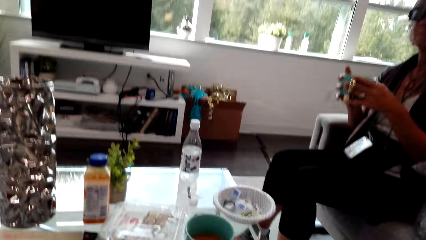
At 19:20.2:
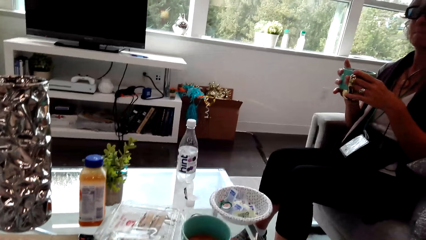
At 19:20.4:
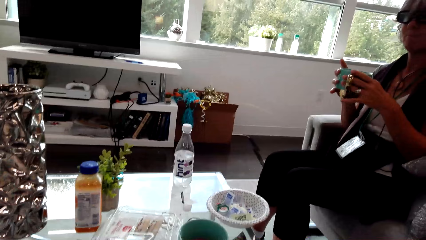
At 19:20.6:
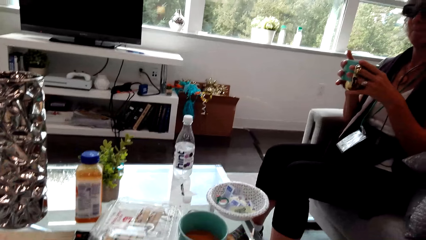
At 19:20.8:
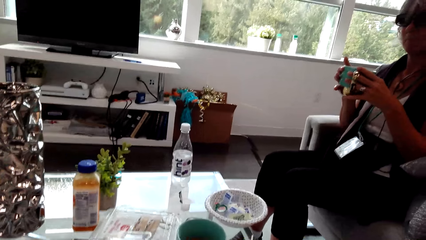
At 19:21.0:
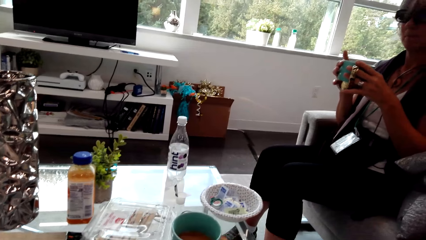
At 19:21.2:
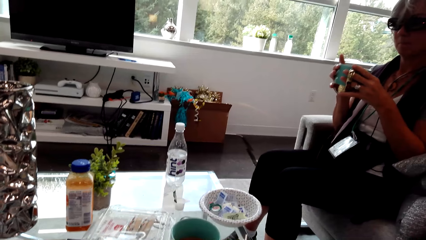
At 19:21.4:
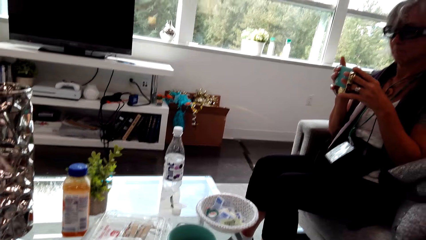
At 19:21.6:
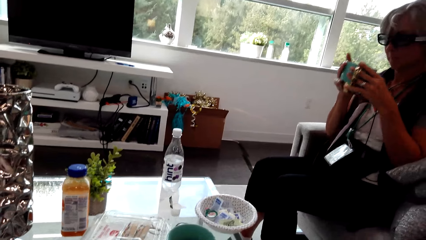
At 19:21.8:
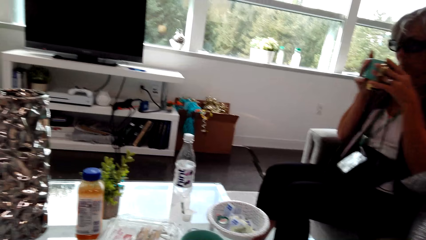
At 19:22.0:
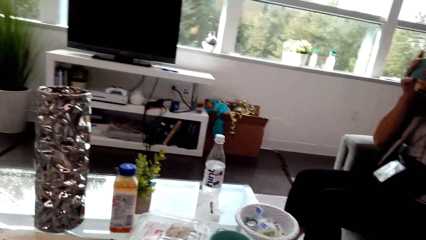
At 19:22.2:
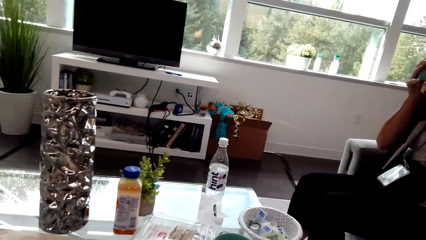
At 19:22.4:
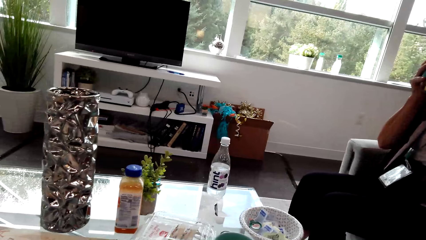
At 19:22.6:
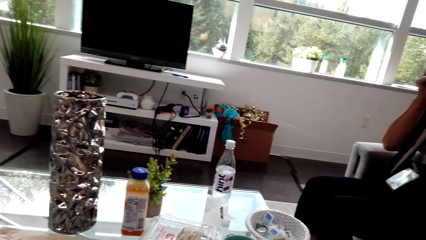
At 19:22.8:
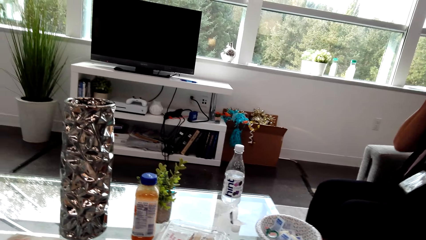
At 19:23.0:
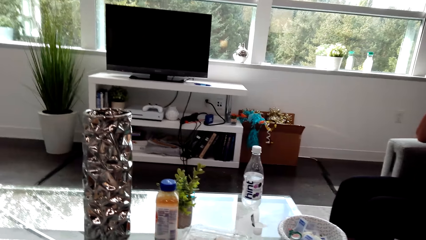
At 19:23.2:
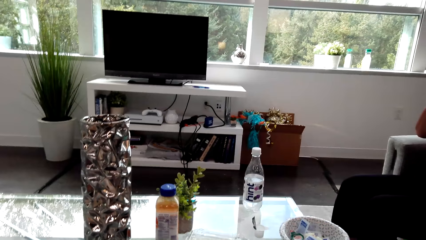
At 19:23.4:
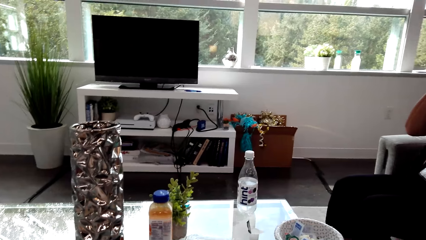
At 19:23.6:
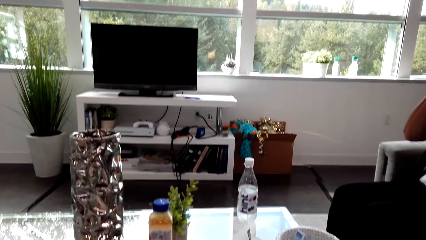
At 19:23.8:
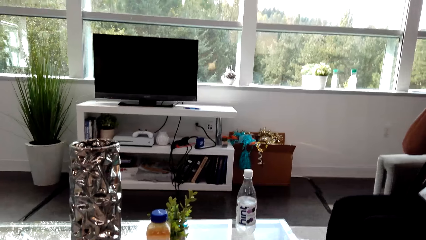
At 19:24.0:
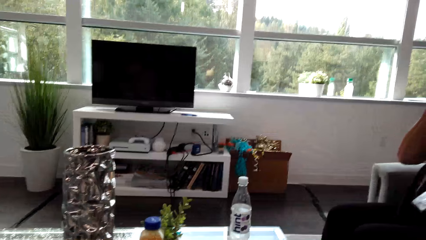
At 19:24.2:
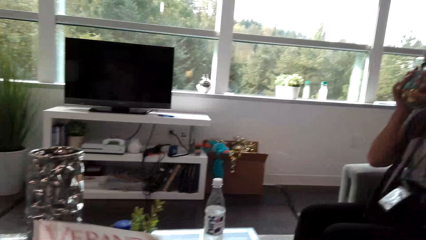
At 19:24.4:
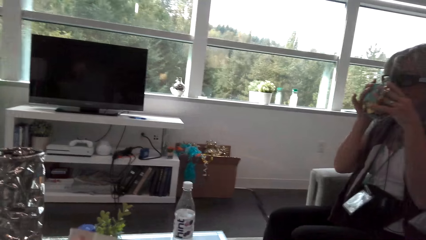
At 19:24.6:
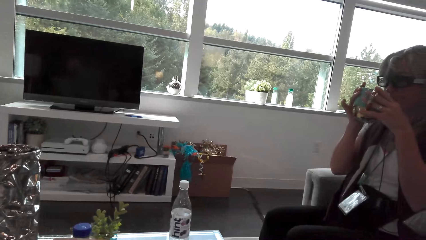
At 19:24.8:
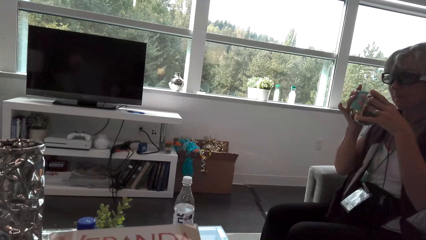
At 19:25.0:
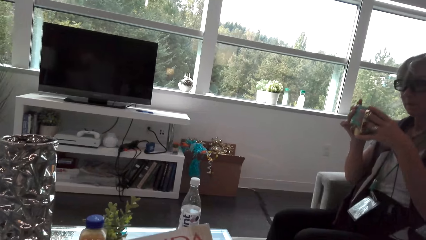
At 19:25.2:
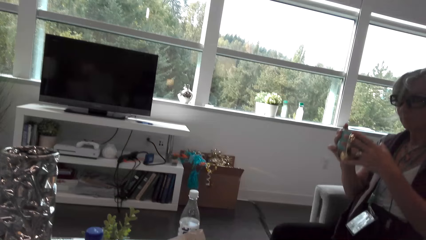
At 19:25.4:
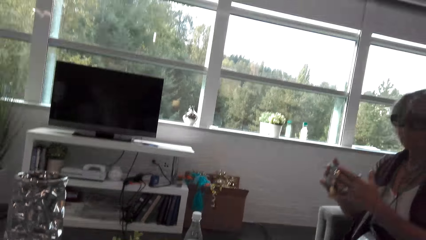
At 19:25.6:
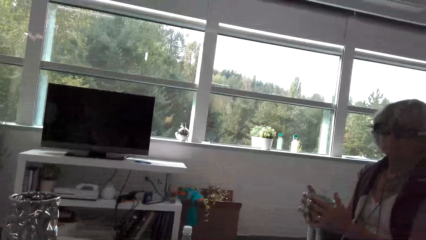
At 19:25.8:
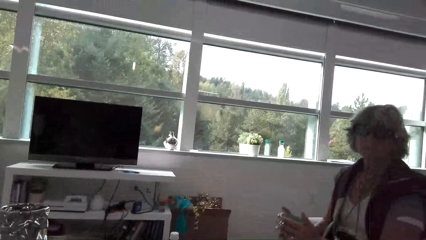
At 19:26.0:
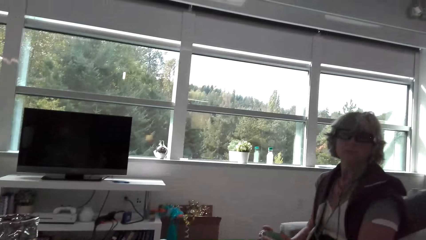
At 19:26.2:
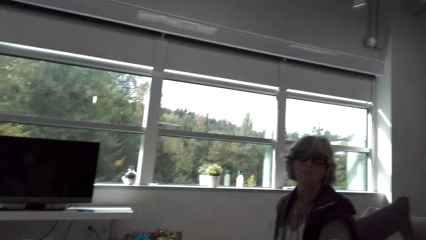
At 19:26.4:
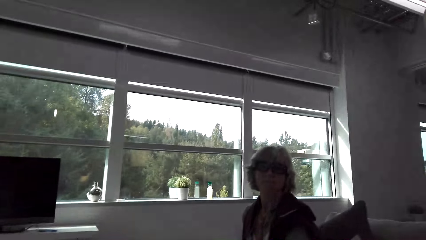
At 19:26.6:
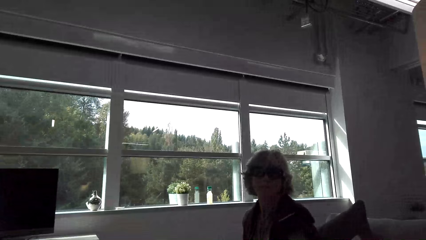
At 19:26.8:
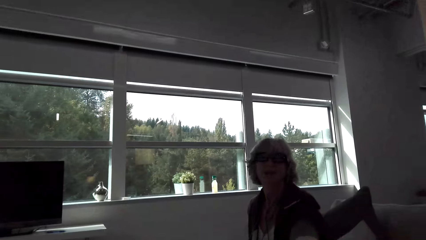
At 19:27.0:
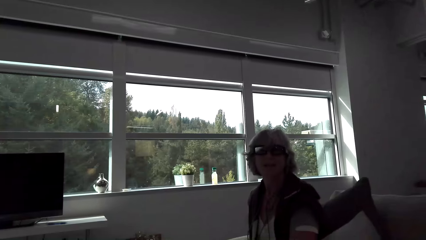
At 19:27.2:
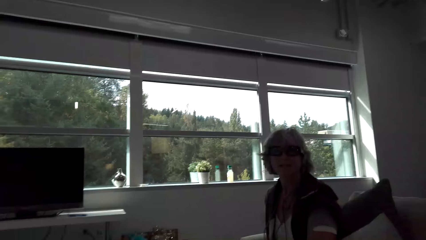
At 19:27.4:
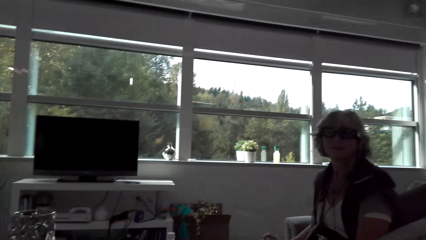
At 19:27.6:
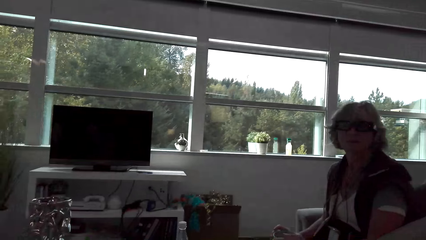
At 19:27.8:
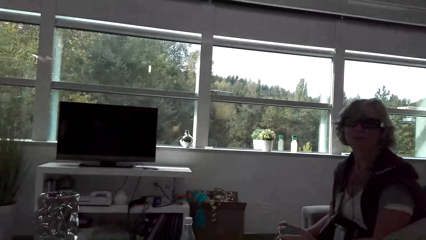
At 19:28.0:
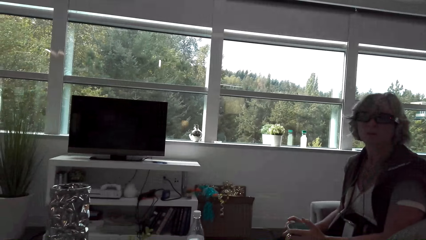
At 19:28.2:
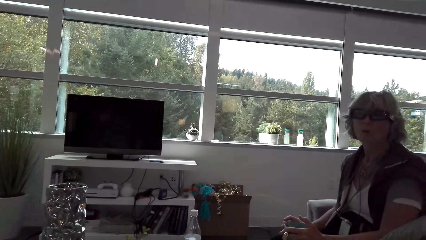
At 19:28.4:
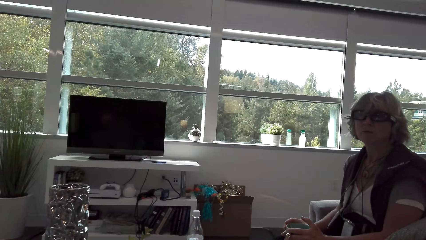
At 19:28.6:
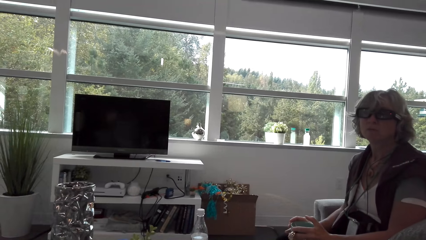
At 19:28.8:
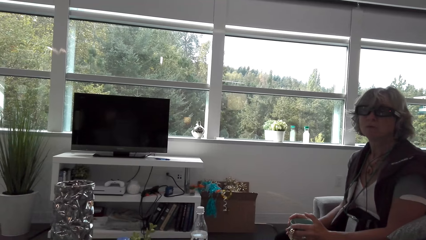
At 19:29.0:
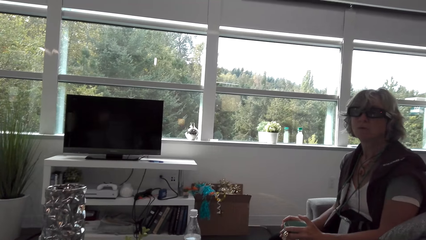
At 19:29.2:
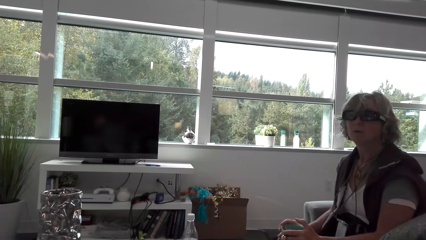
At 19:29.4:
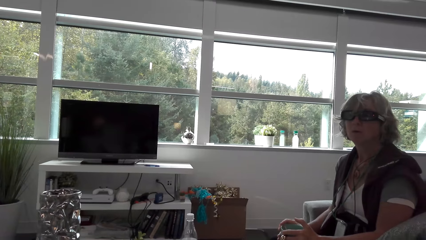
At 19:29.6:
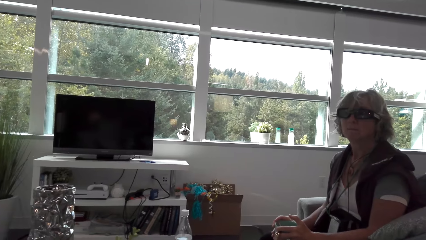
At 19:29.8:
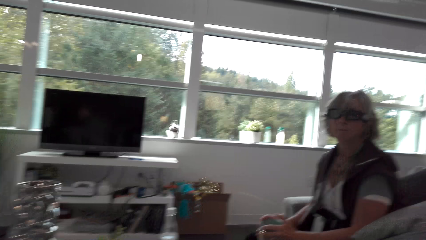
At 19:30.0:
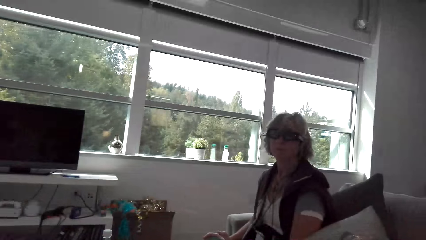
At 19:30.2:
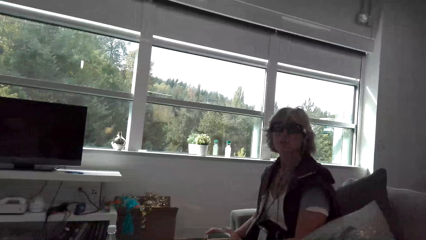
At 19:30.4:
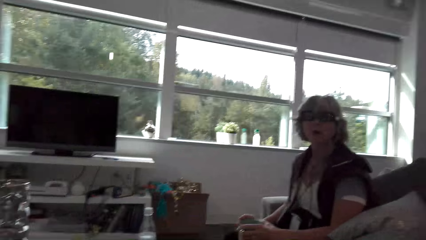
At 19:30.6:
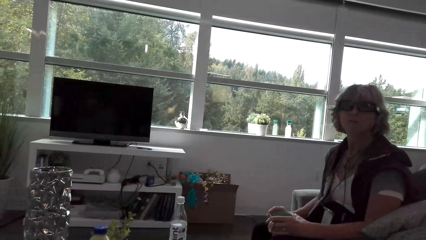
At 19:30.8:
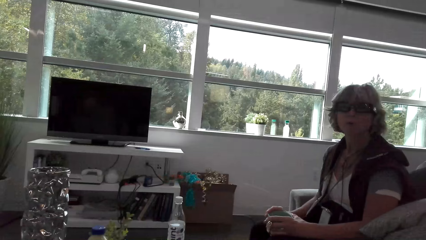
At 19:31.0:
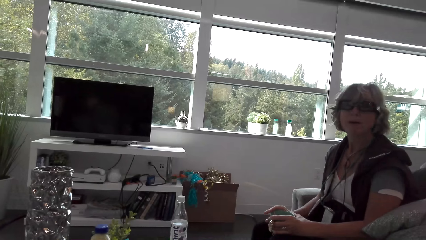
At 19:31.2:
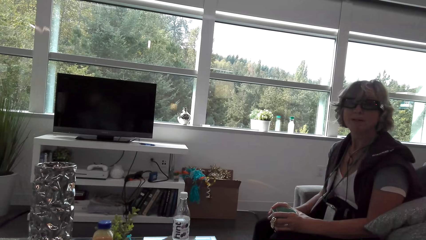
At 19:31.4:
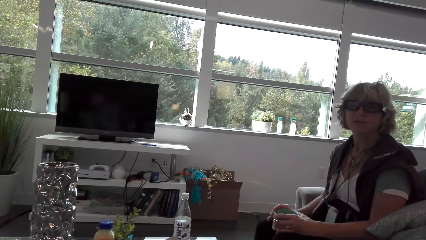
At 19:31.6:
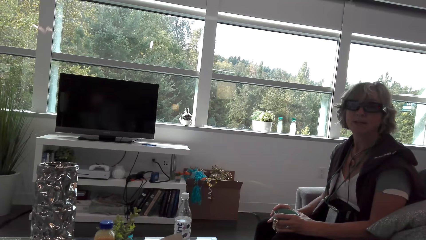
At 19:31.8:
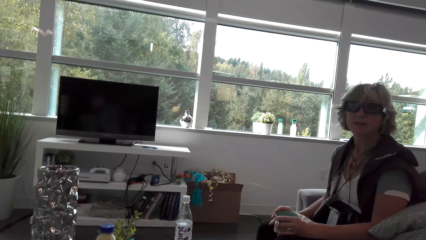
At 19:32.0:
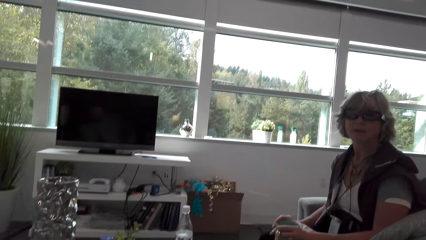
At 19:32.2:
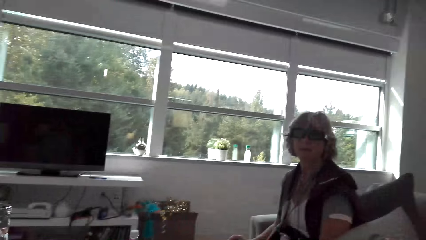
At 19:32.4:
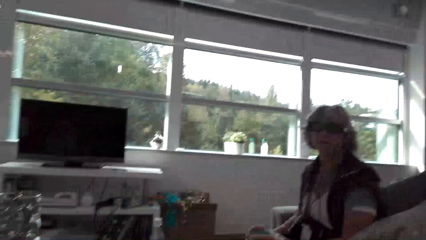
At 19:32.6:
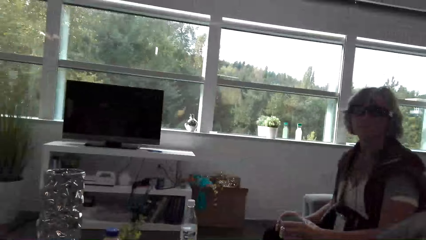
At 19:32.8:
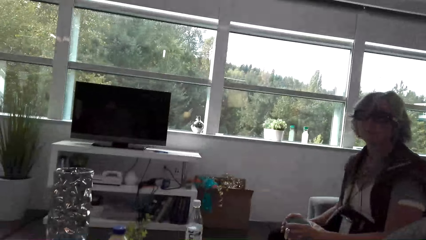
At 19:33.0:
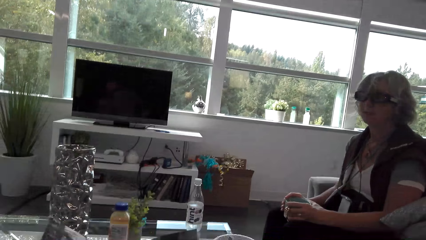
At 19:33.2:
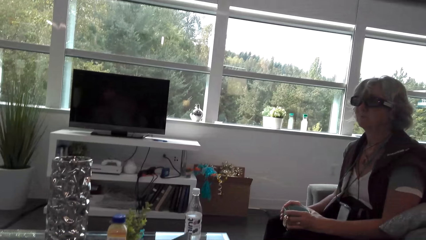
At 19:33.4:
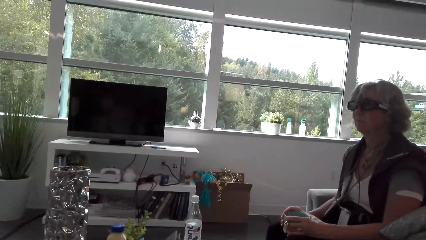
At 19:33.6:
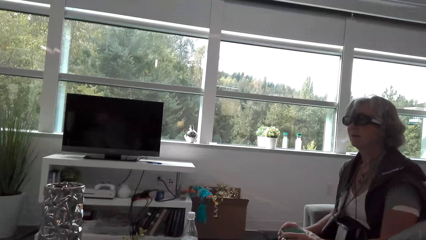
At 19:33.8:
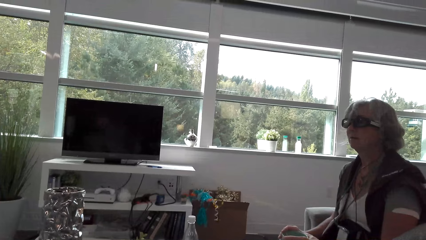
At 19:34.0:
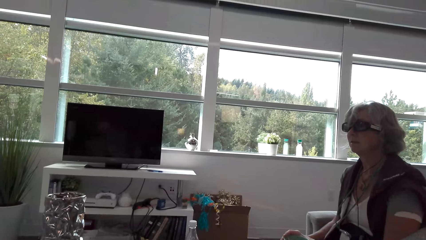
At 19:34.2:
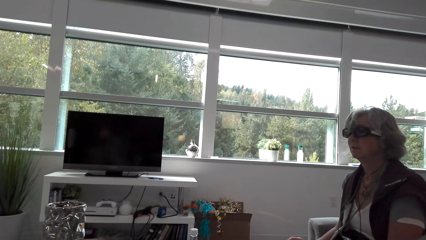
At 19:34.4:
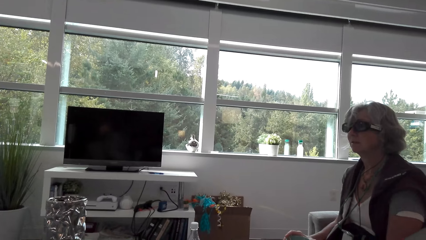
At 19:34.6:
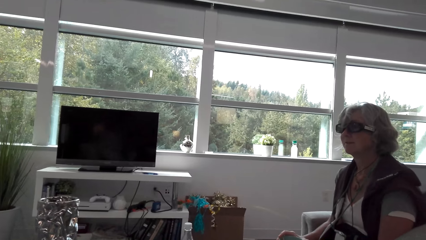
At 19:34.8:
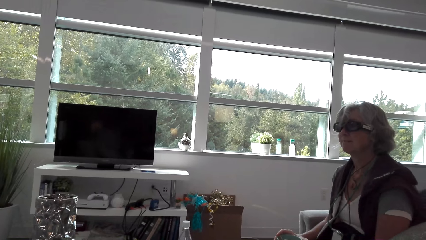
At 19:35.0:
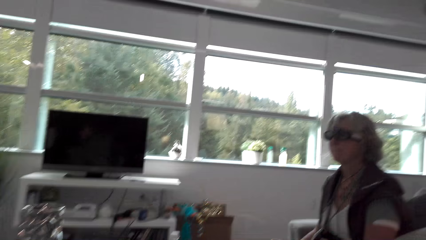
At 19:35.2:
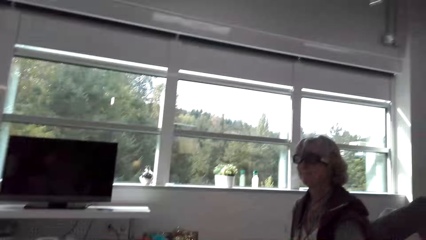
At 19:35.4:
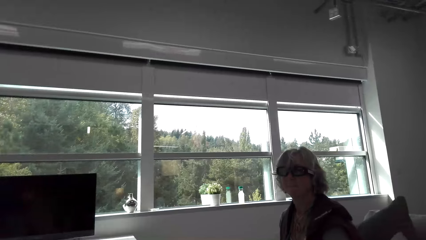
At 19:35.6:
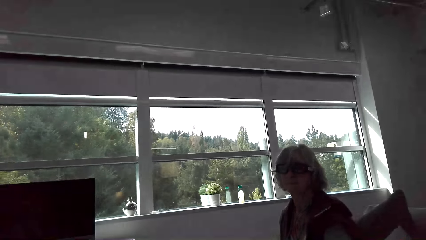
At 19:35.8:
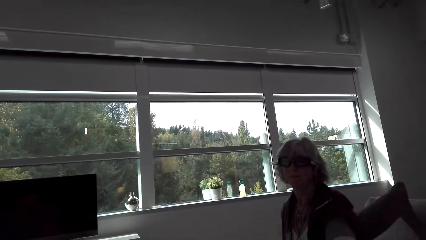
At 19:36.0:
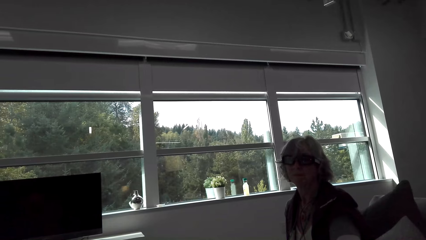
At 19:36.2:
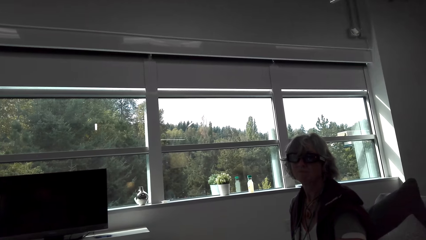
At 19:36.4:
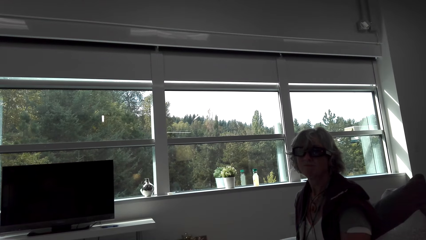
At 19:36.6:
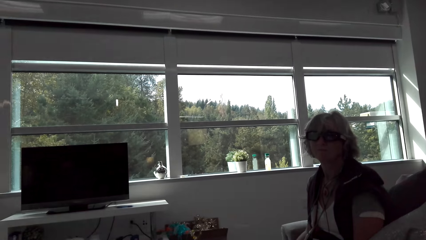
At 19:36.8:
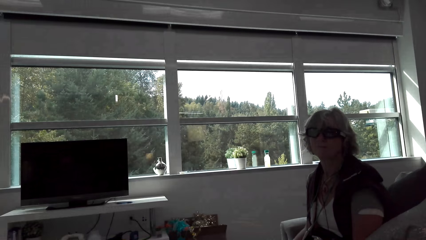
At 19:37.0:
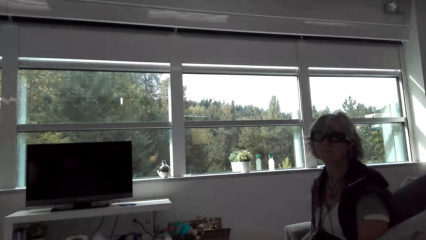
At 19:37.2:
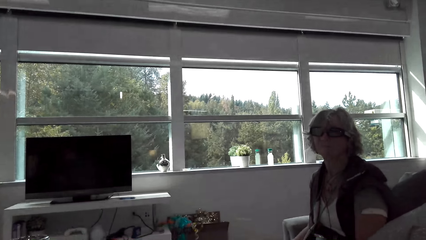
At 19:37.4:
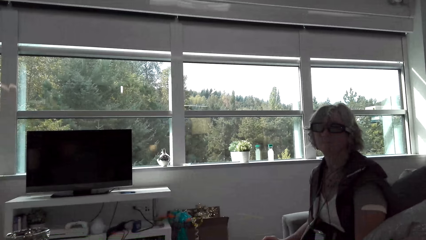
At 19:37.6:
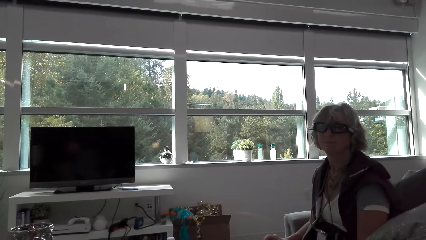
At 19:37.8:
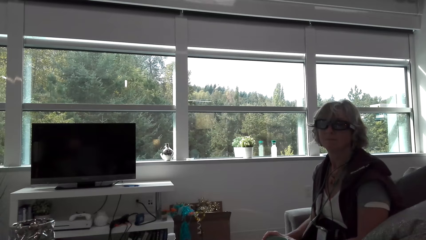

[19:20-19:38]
The camera wearer looks around. The lady drinks coffee from the cup. The camera wearer talks with the lady. The lady drinks coffee from the cup. The camera wearer looks around. They look around and talk with the lady. The lady lowers the cup. The camera wearer looks around and talks with the lady. The lady holds the cup. The camera wearer looks at the lady. They talk with the lady and look around.
